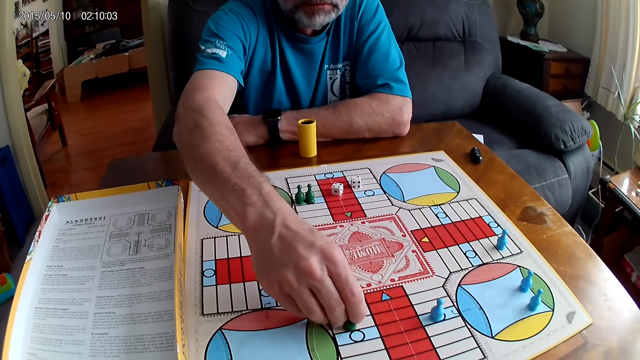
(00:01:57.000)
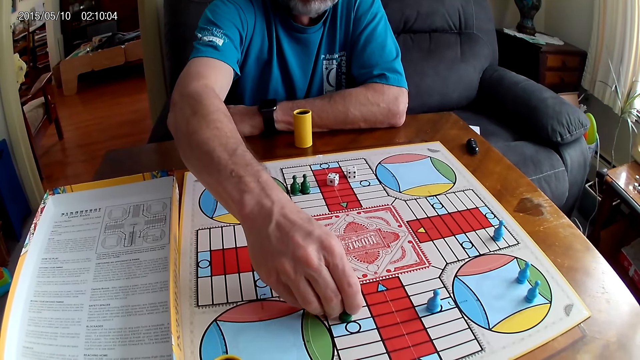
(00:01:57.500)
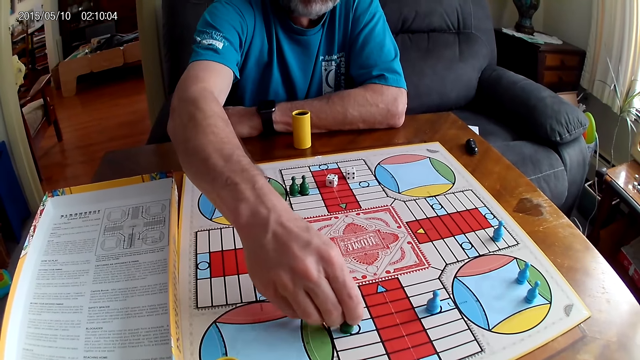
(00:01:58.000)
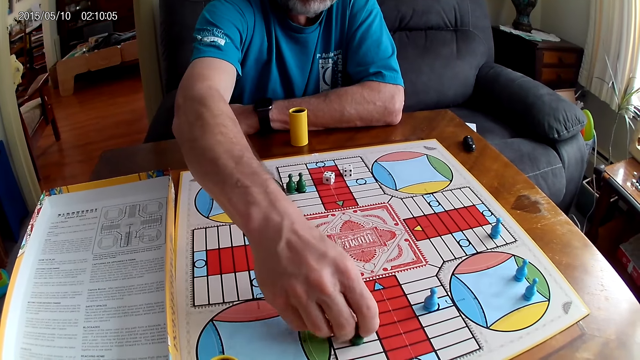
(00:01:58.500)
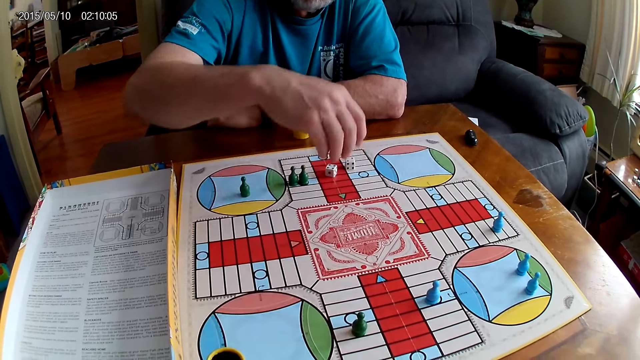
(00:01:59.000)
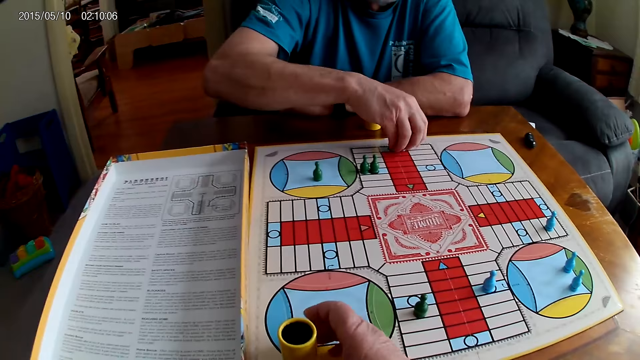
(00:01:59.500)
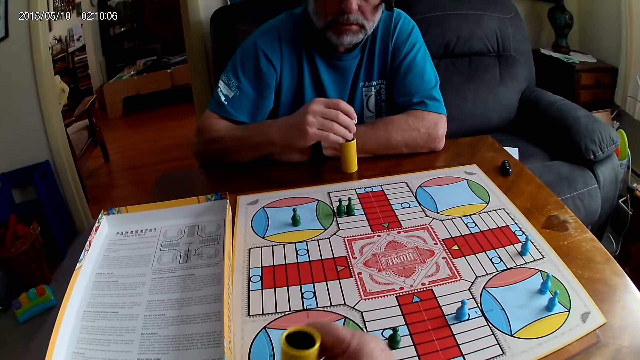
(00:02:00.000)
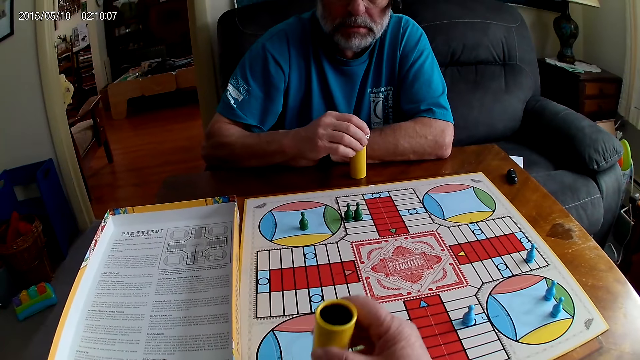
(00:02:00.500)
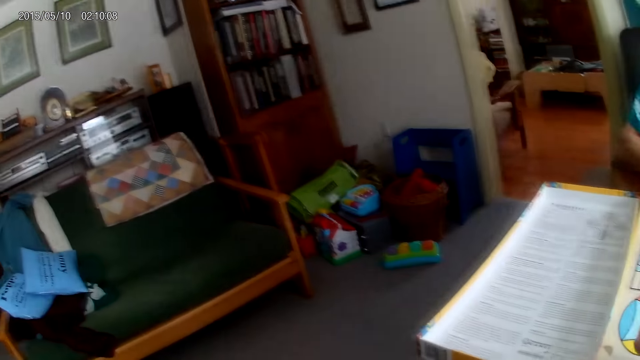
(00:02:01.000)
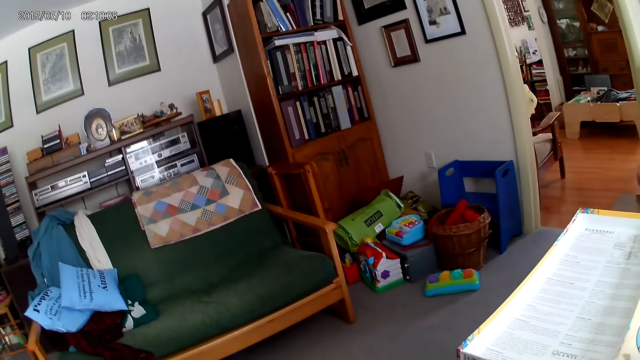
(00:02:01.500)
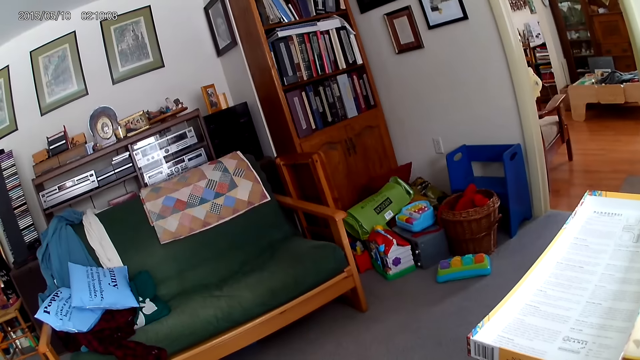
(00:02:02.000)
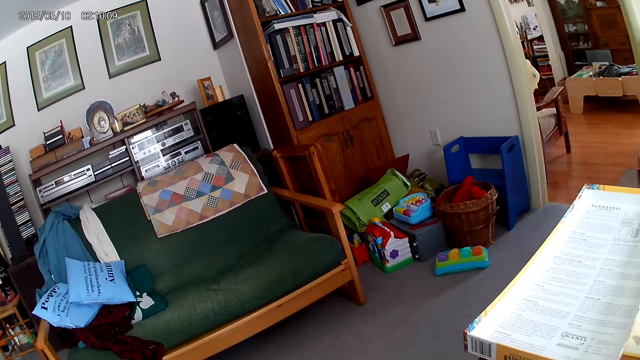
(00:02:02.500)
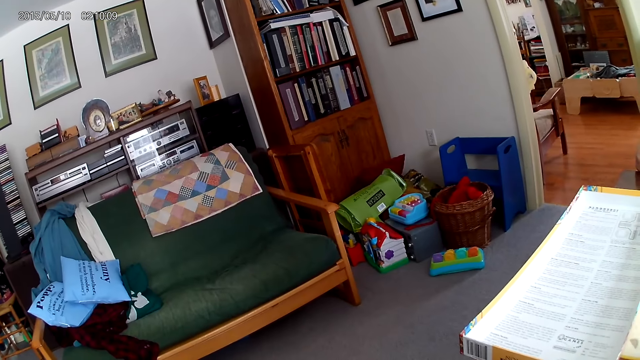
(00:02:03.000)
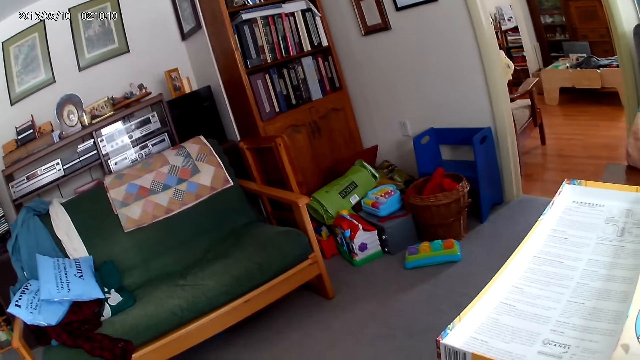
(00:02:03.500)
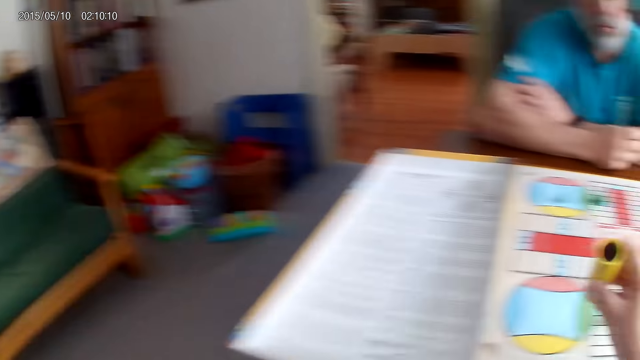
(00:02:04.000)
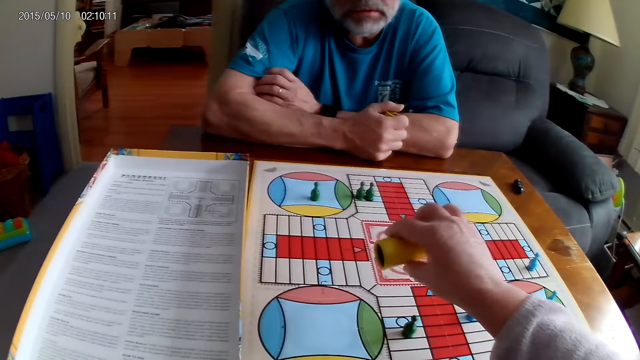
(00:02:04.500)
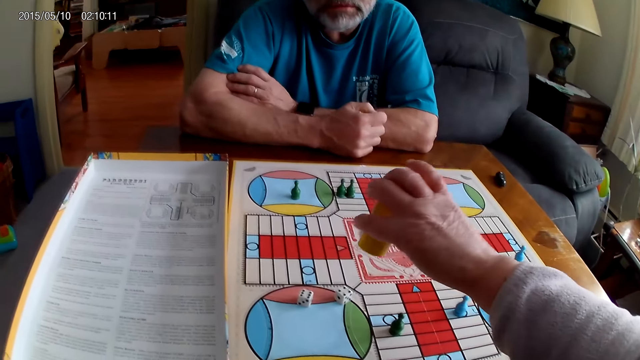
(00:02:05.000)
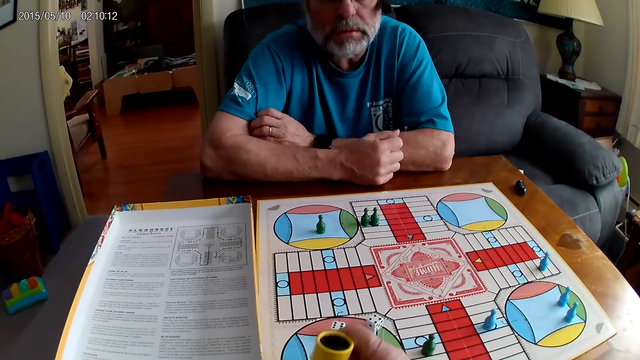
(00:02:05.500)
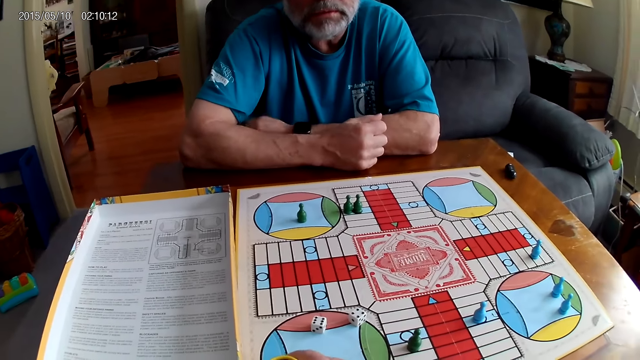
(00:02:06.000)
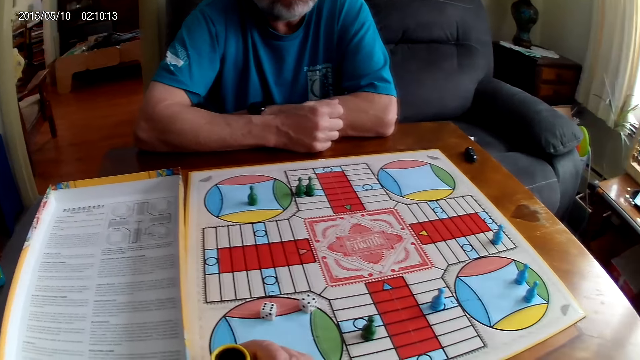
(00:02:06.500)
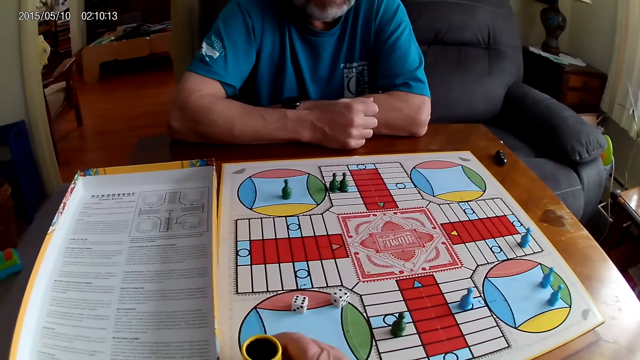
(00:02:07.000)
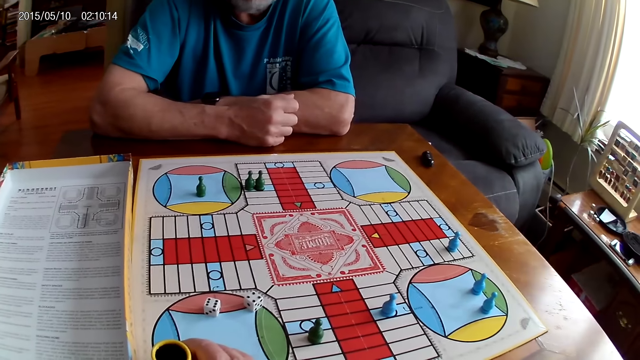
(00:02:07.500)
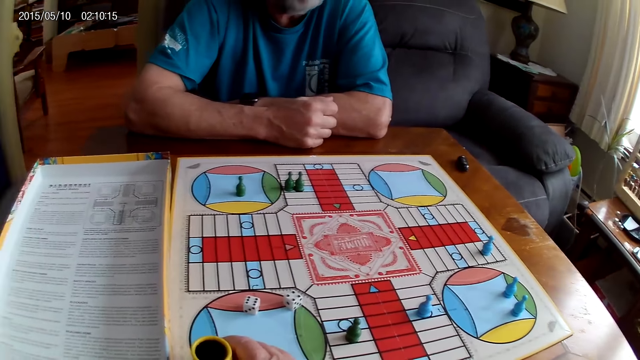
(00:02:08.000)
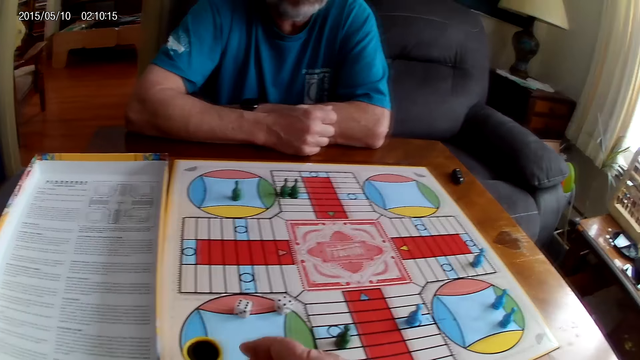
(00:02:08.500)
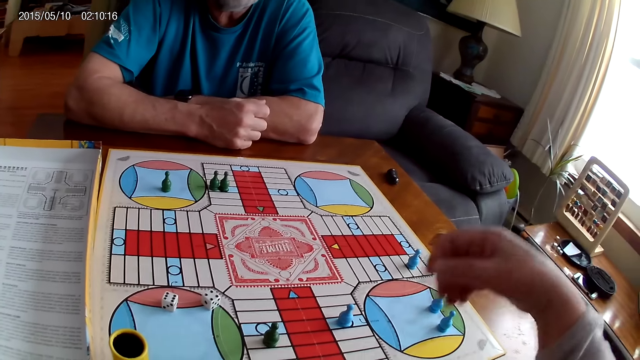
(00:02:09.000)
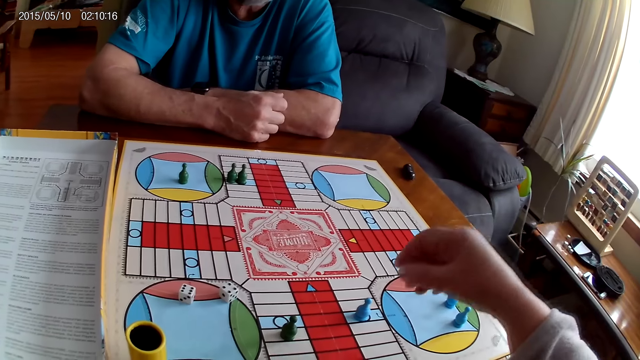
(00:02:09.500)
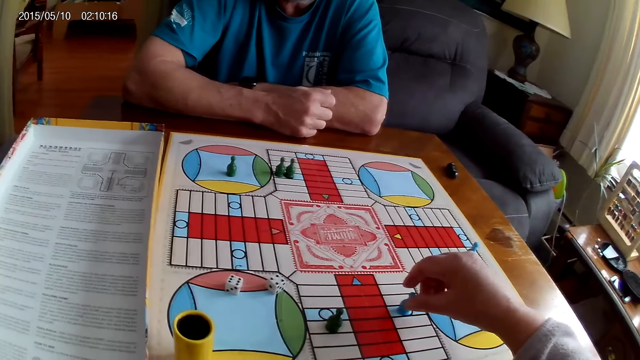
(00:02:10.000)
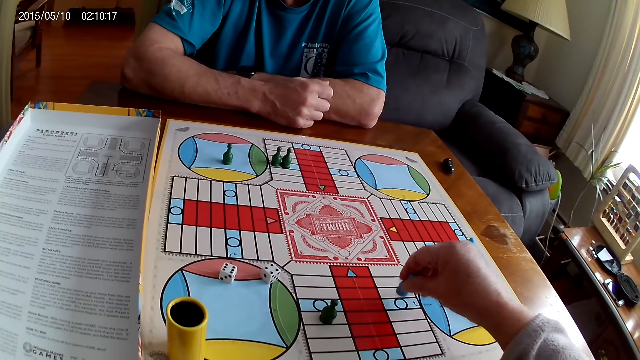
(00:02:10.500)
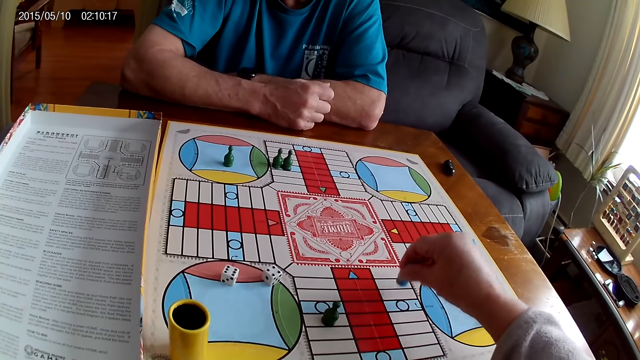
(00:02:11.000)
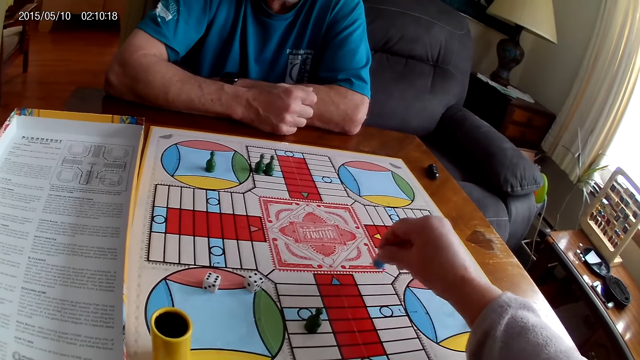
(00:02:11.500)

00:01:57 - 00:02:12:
A man picks up the dice from the Ludo board with his right hand. He puts the dice in the container or dice cup with his right hand. The camera wearer shuffles the dice in the container with her right hand. She looks around and converses with the man. The man responds to the camera wearer. The camera wearer pours out the dice from the container with her right hand. She places the dice cup aside, stares at the board and makes a sound. She moves a blue pawn through some cells on the Ludo board with her right hand.

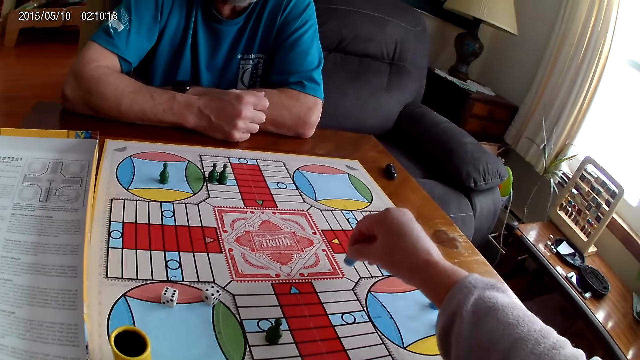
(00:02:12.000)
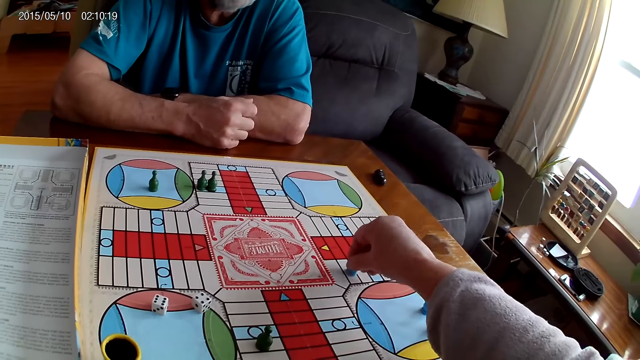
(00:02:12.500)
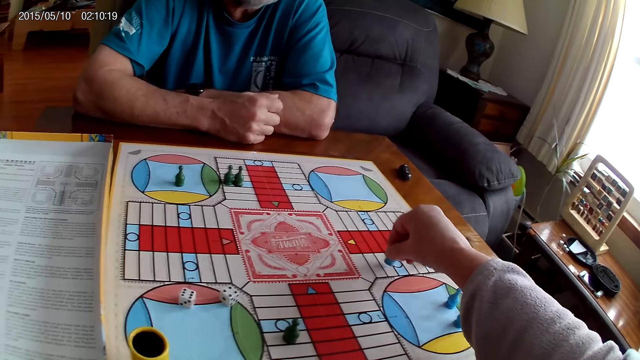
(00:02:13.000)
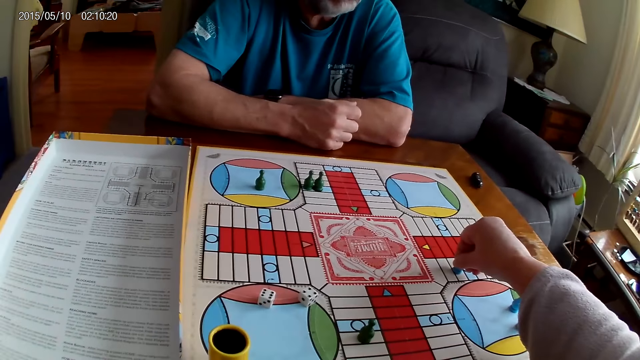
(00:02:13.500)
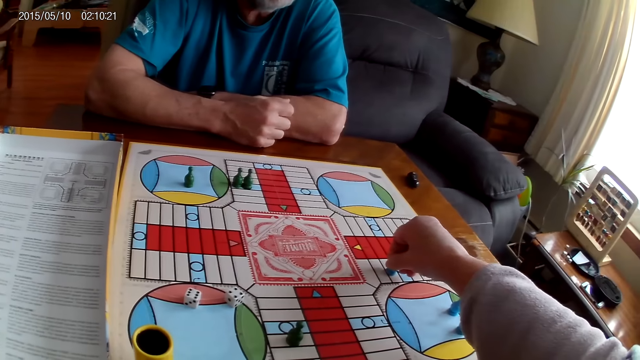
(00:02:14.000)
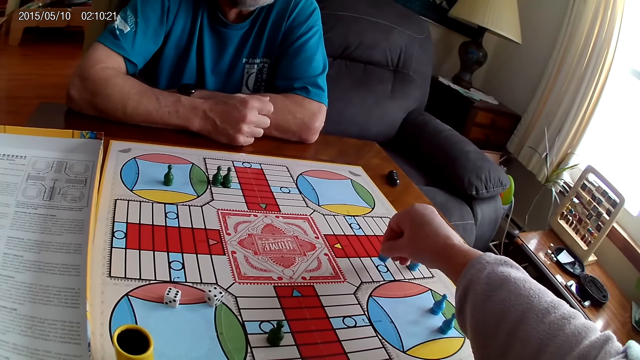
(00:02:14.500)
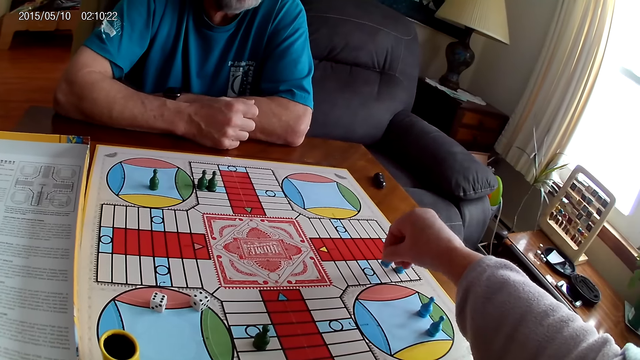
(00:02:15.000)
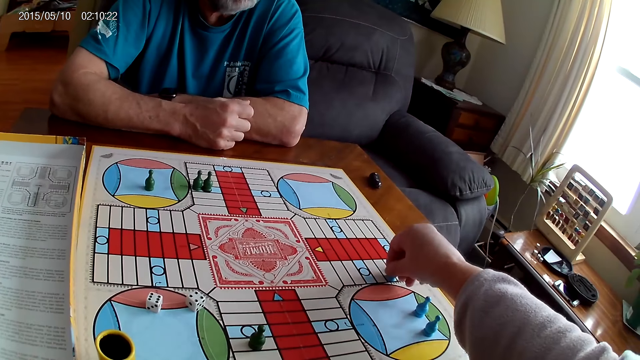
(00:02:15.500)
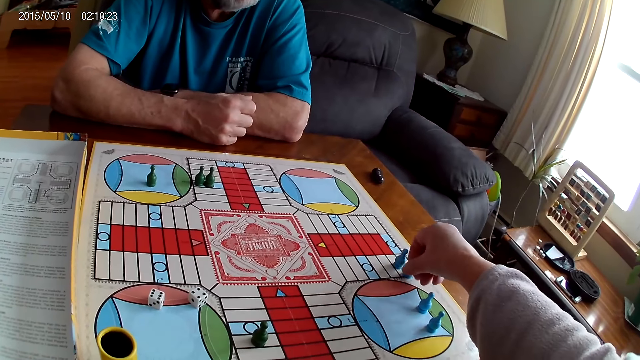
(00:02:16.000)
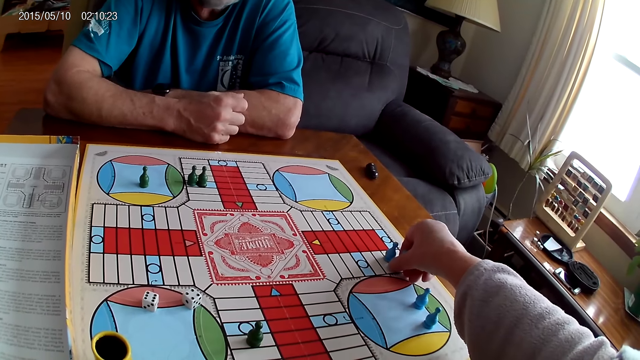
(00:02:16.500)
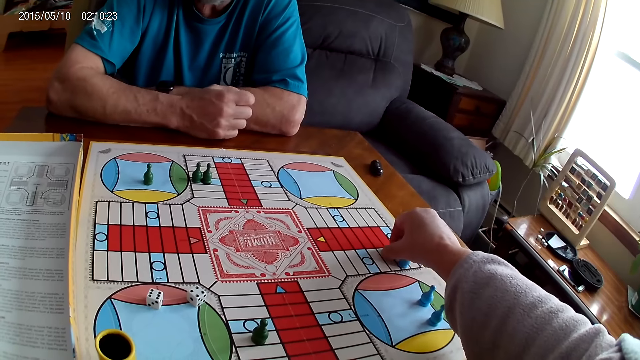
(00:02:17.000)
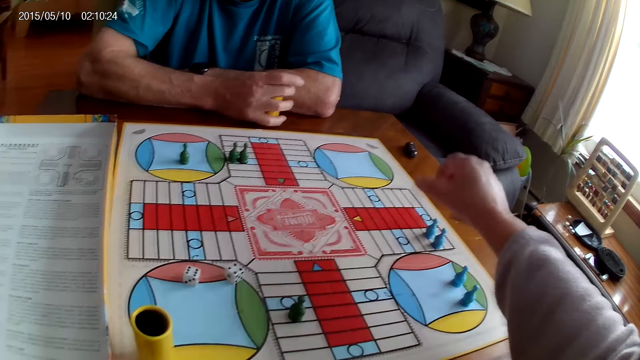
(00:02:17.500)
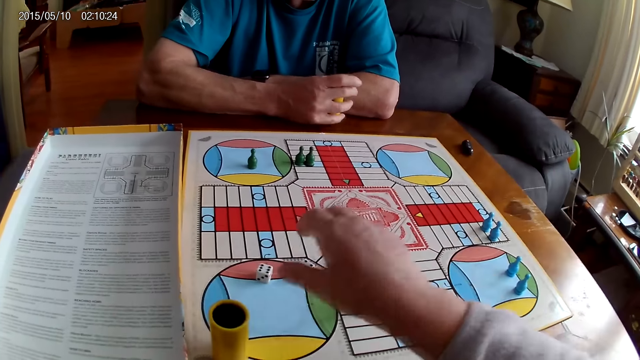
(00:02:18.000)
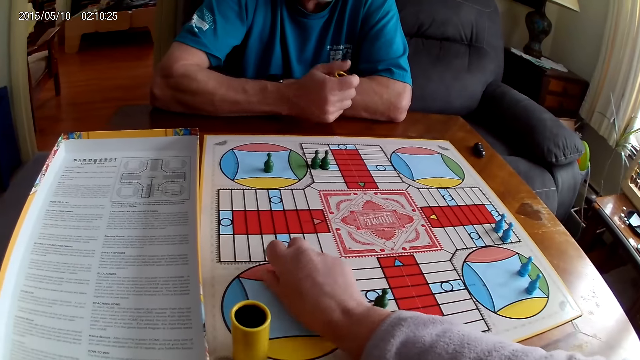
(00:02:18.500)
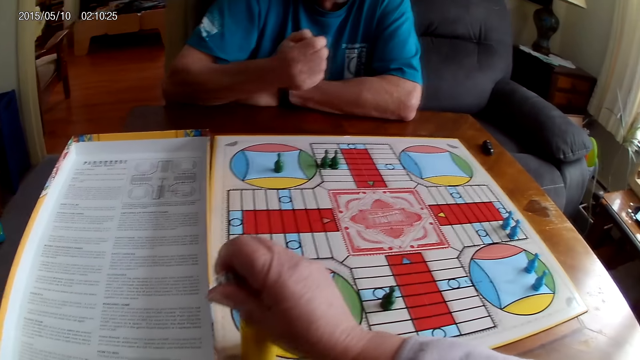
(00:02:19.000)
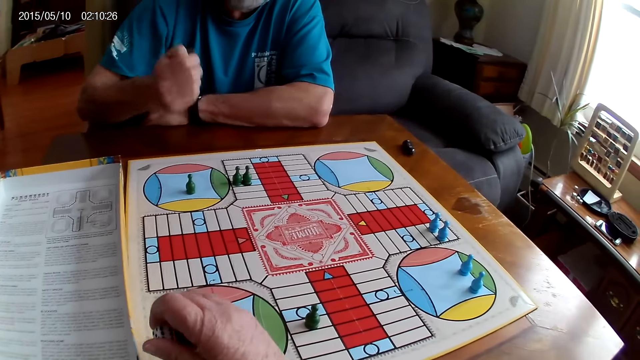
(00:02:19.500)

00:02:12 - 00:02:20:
The camera wearer picks up the dice from the Ludo board with her right hand. A man shuffles the dice in the container with his right hand. The camera wearer puts the dice in the container with her right hand.
